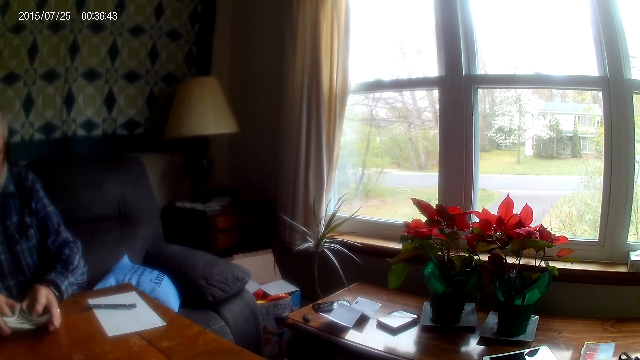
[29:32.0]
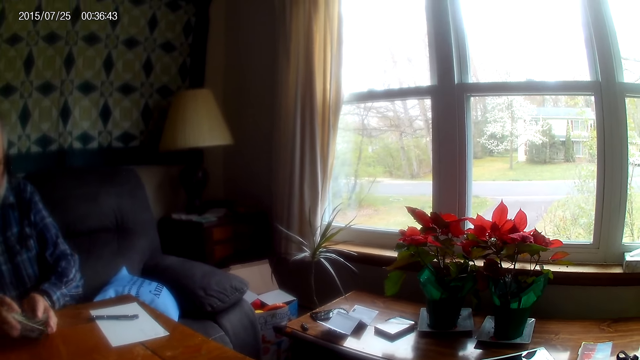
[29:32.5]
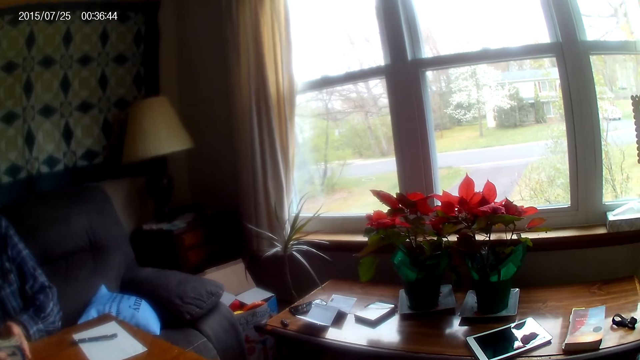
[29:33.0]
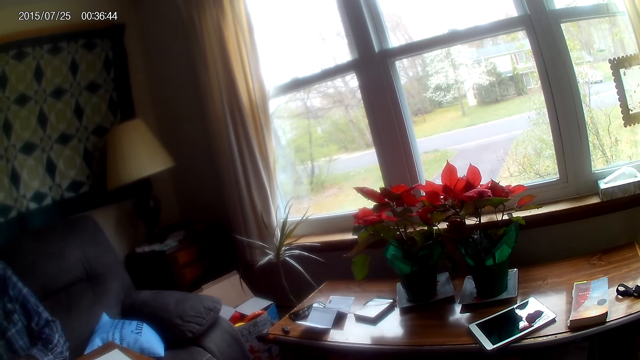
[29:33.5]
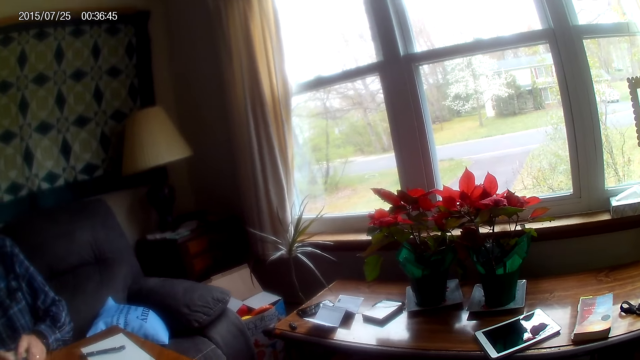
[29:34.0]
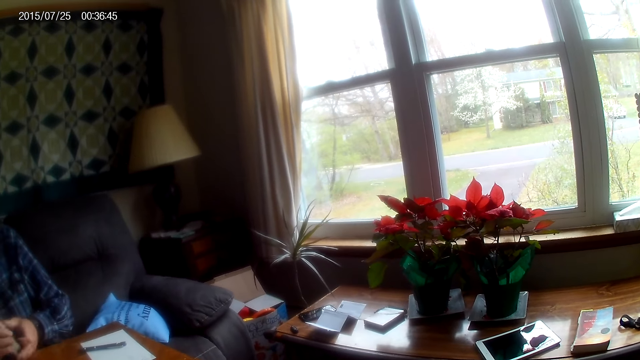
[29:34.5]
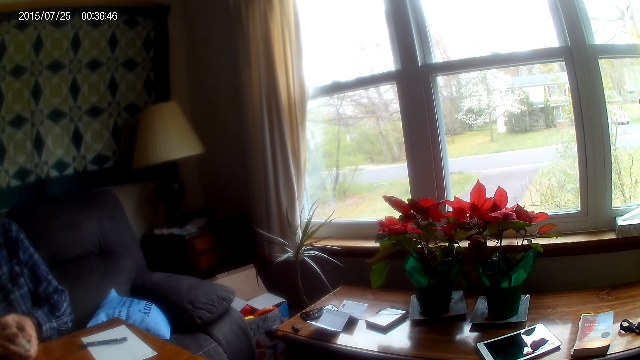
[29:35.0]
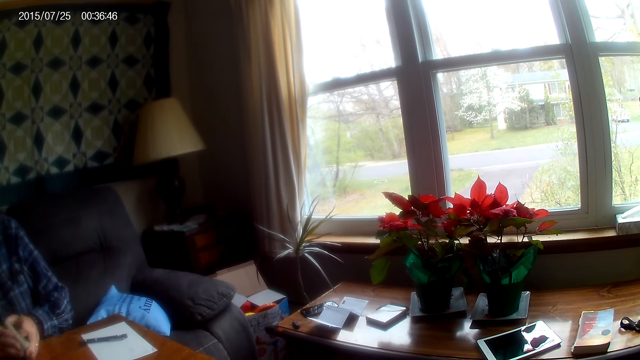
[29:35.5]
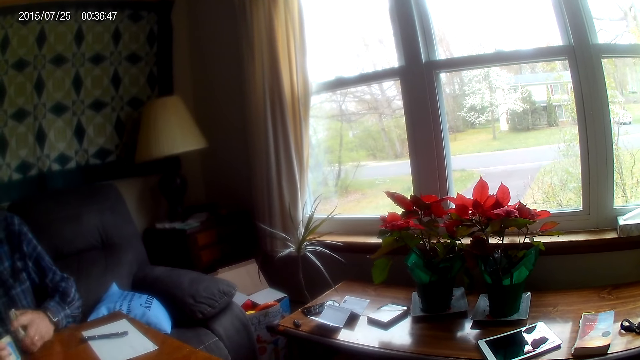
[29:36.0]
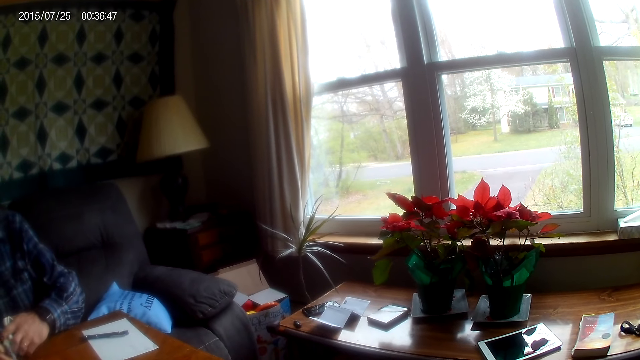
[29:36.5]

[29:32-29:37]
A man shuffles cards.

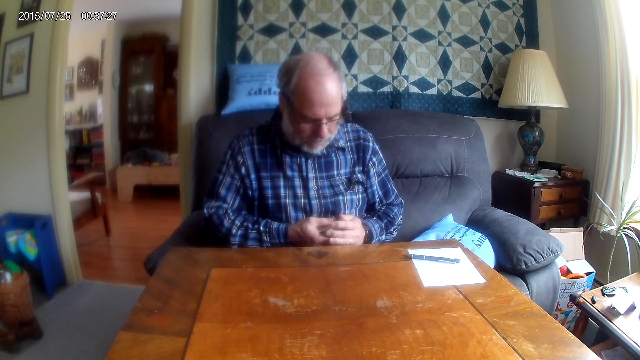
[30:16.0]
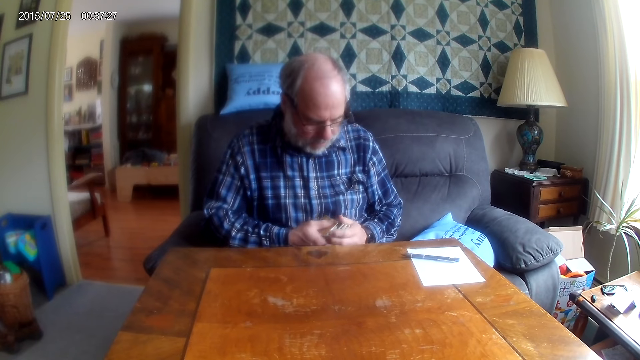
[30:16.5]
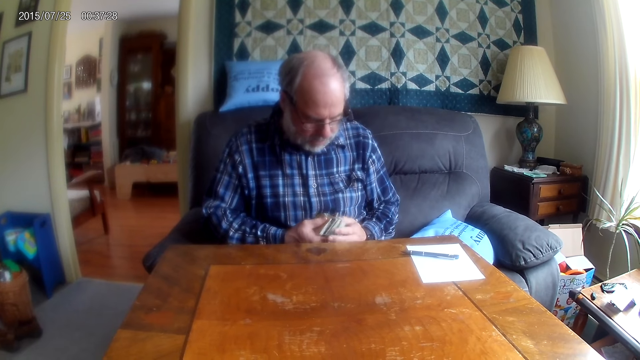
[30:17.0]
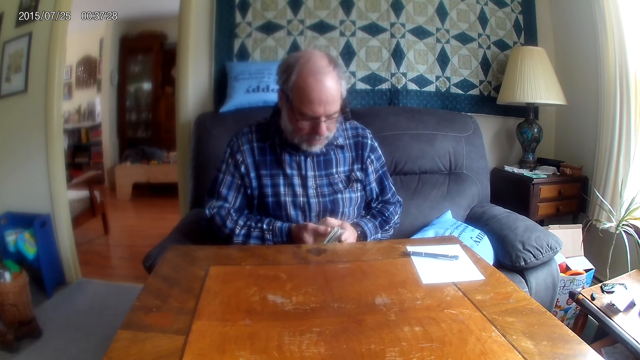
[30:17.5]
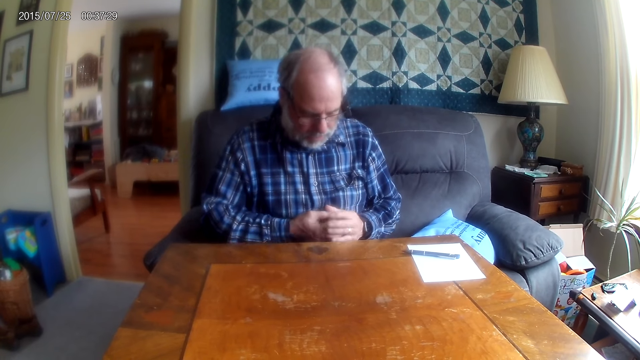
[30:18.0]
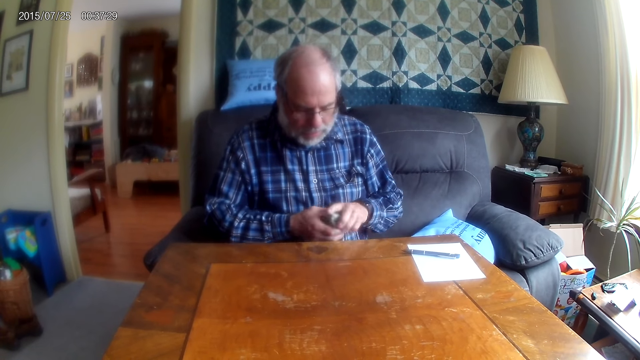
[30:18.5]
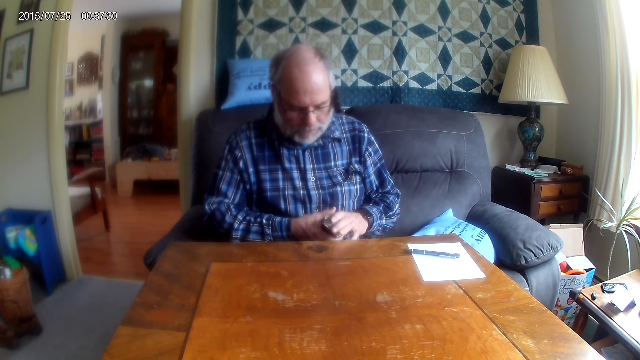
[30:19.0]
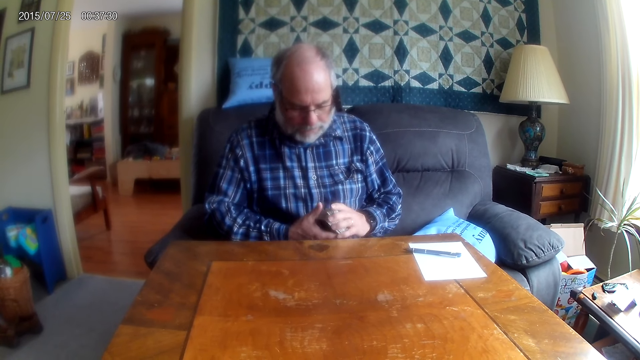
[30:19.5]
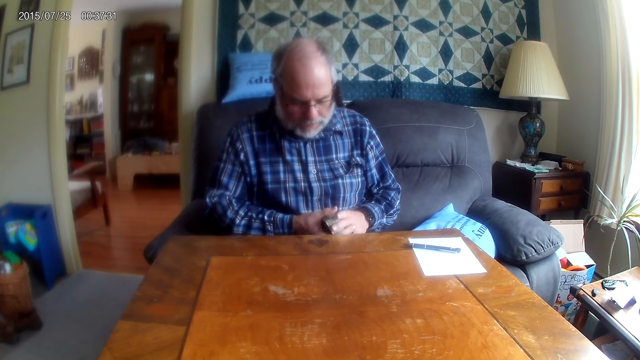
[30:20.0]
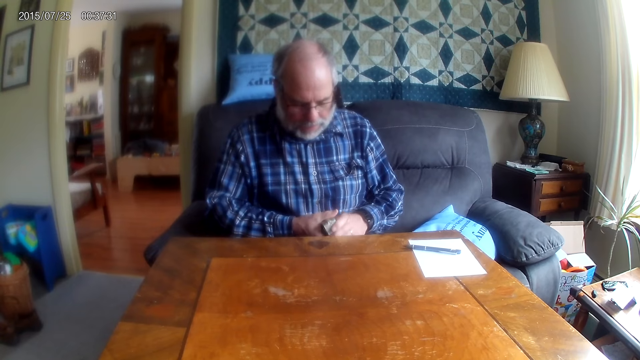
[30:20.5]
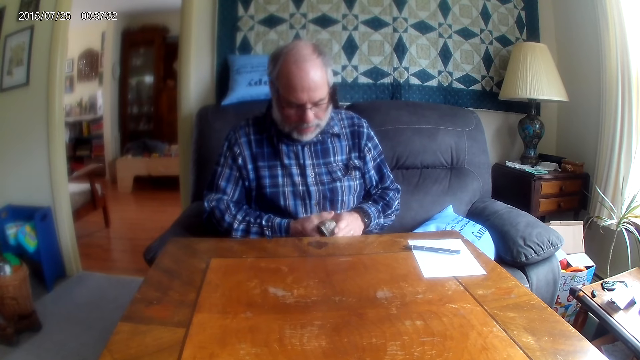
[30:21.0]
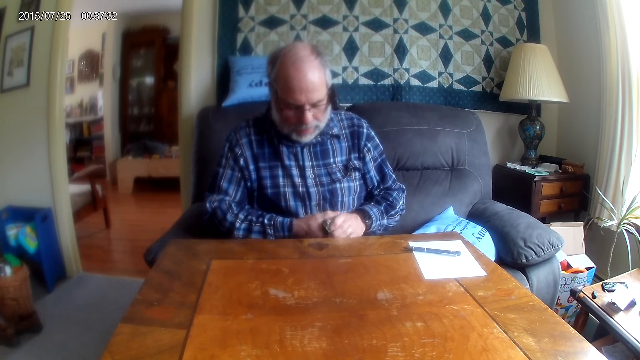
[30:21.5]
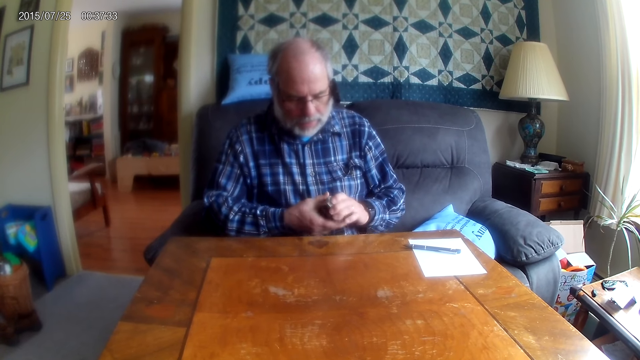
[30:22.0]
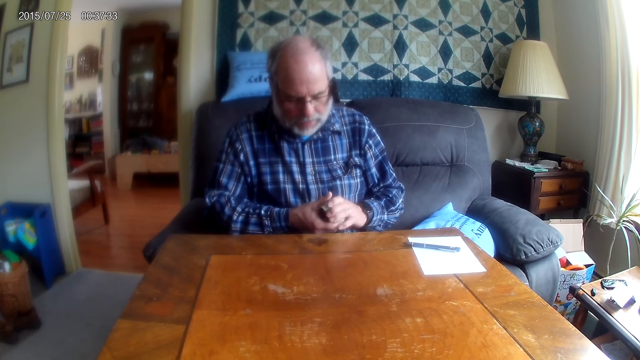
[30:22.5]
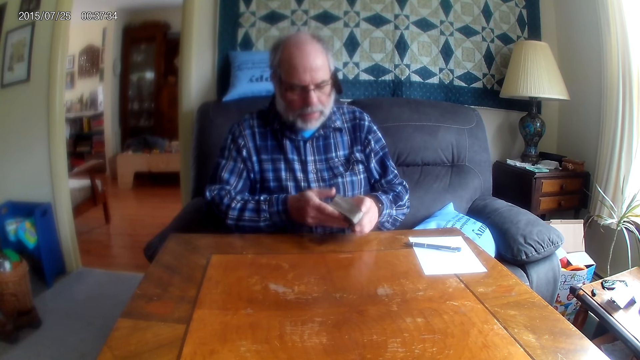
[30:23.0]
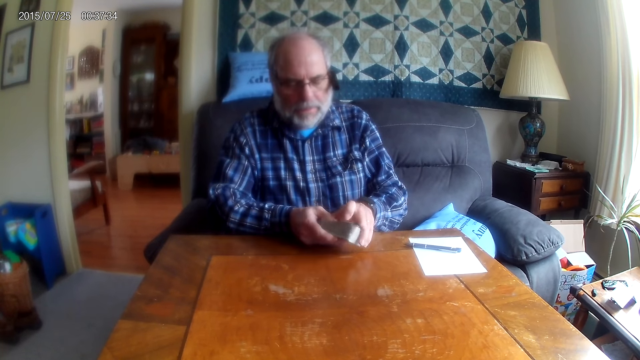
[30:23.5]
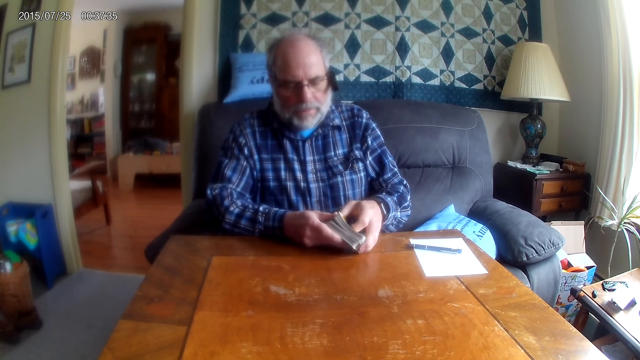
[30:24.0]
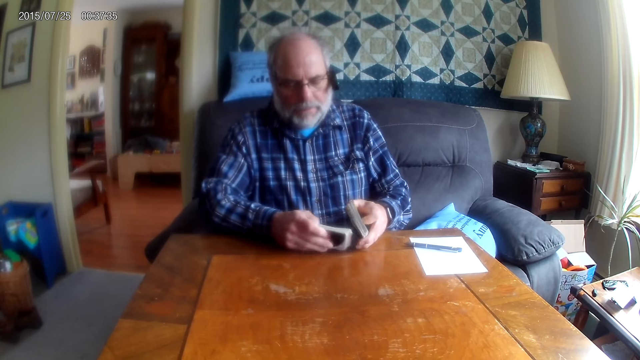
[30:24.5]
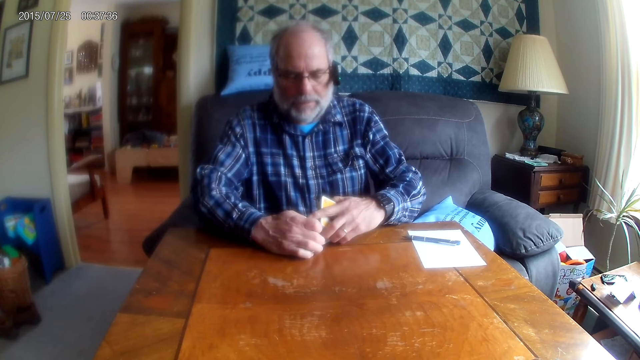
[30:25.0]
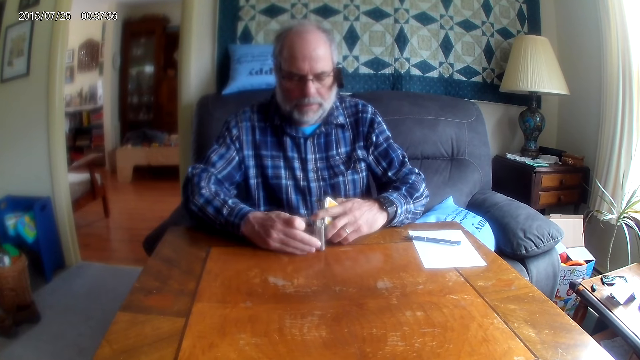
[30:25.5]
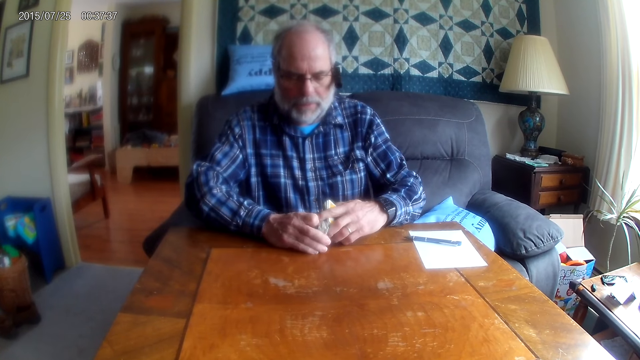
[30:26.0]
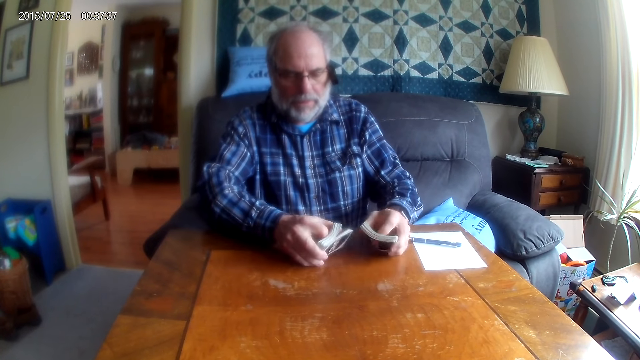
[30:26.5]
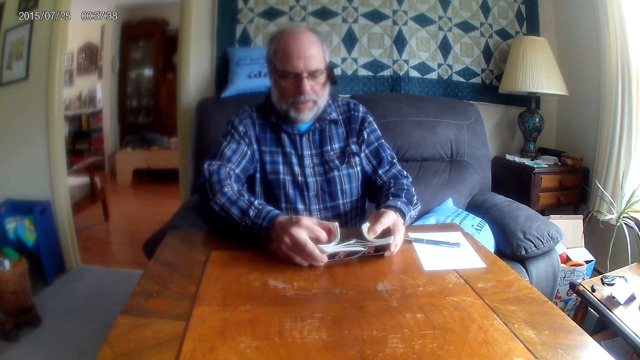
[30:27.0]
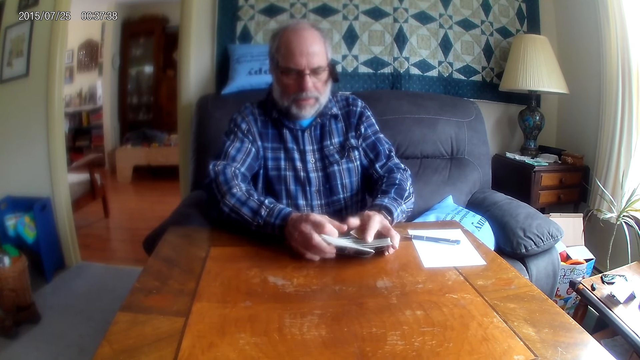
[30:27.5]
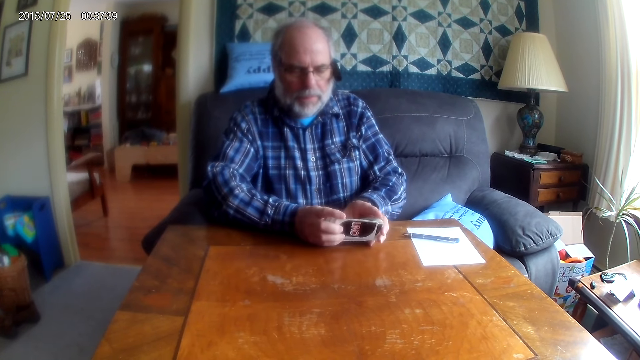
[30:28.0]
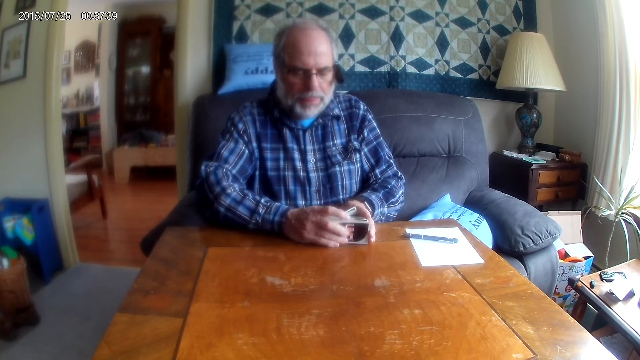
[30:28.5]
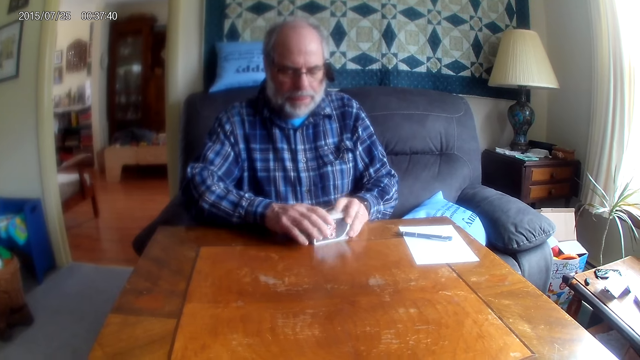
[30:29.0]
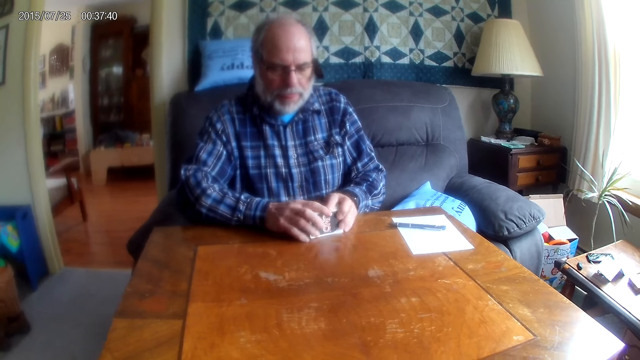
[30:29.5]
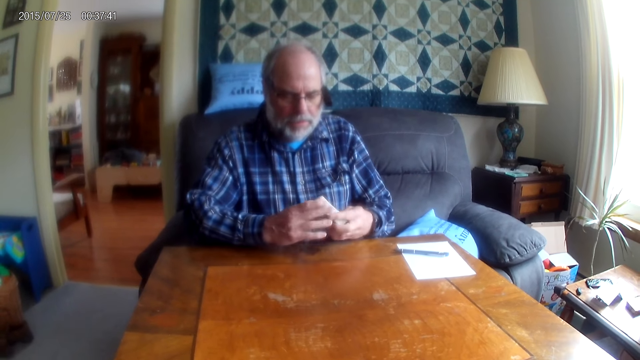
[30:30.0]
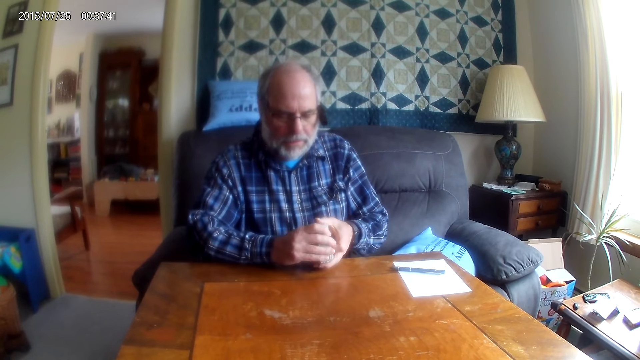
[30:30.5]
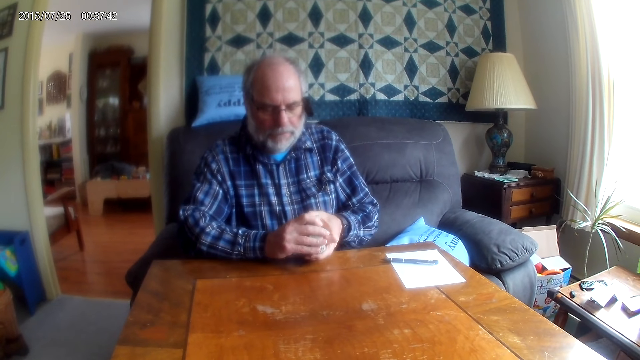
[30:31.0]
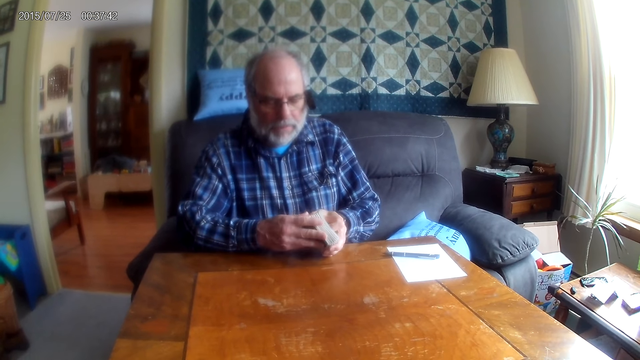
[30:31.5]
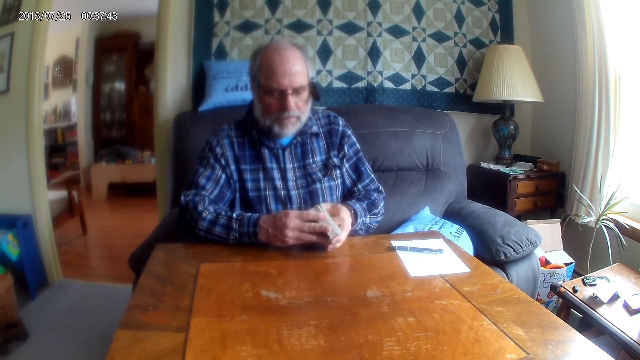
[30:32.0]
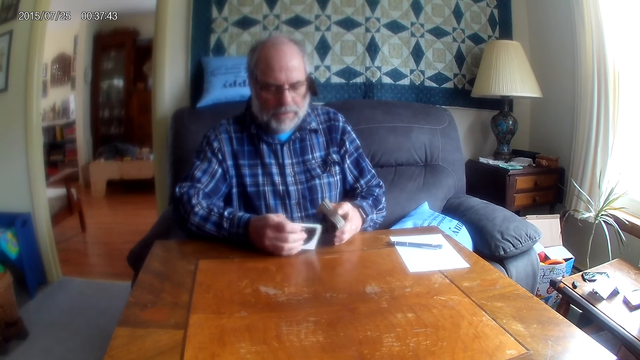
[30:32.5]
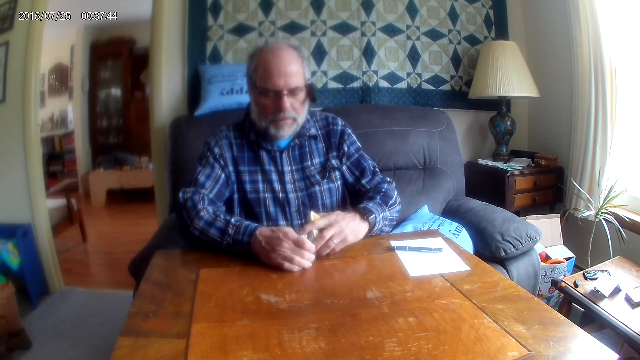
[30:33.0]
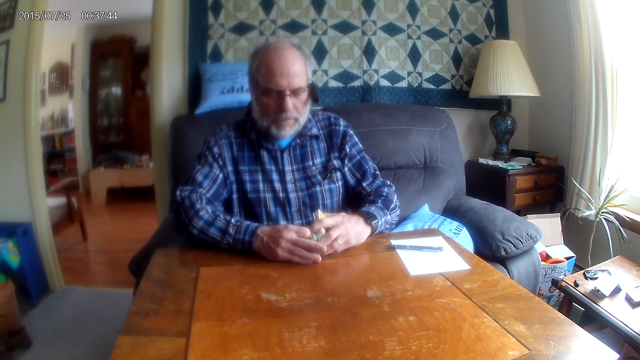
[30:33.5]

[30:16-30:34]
A man shuffles the card. The man arranges cards. The man shuffles the cards. The camera wearer converses with the man. The man responds to the camera wearer.
